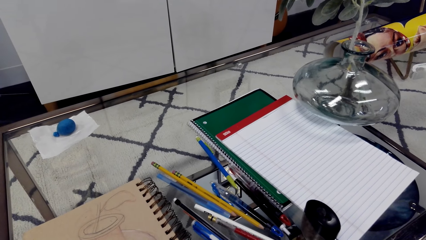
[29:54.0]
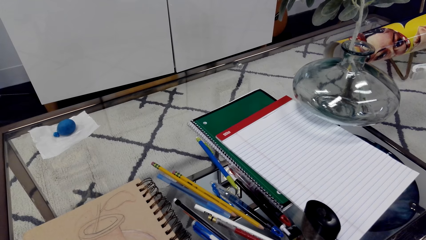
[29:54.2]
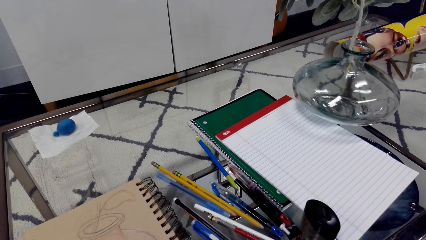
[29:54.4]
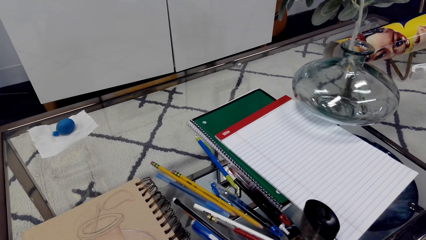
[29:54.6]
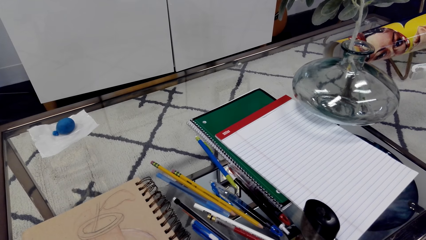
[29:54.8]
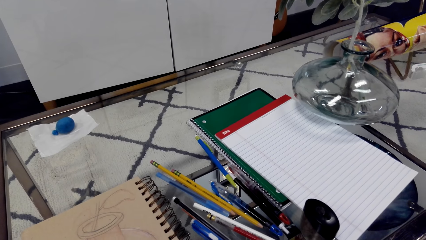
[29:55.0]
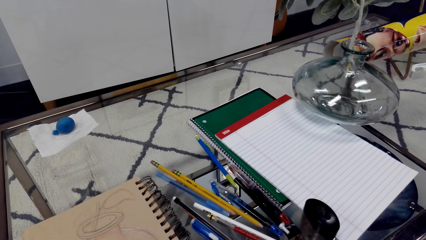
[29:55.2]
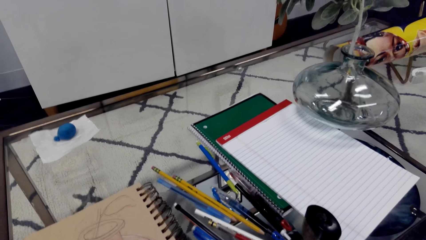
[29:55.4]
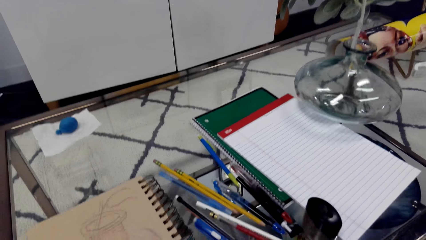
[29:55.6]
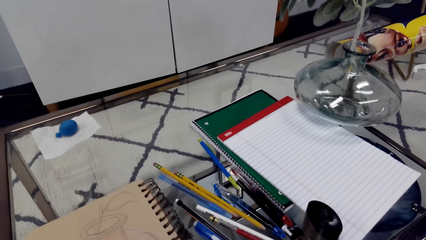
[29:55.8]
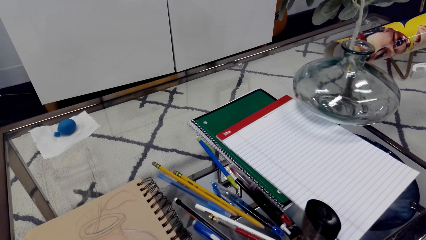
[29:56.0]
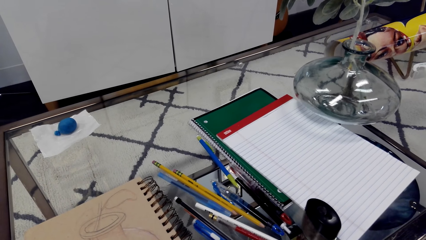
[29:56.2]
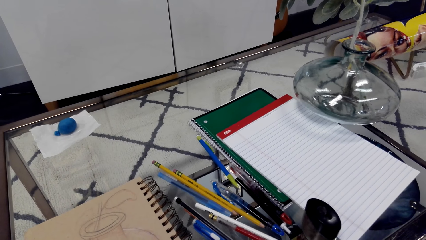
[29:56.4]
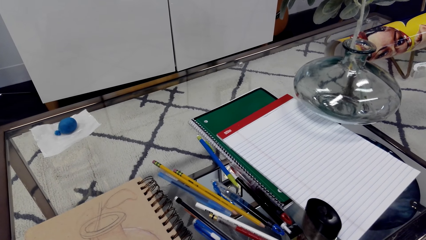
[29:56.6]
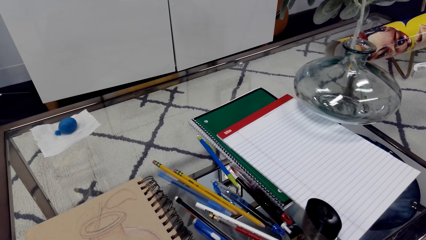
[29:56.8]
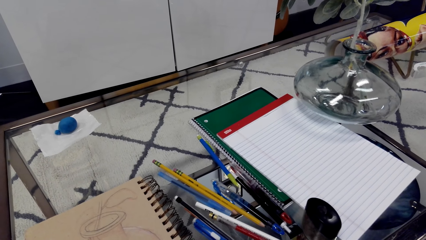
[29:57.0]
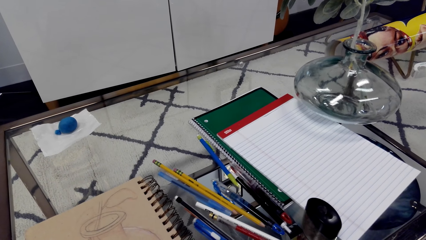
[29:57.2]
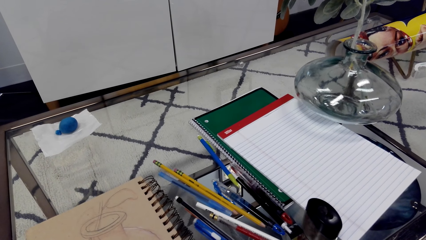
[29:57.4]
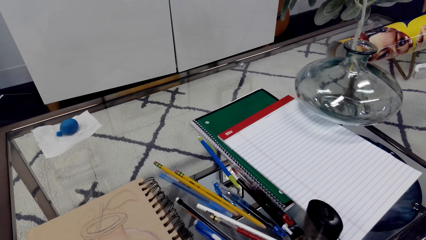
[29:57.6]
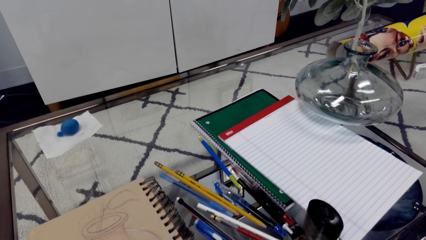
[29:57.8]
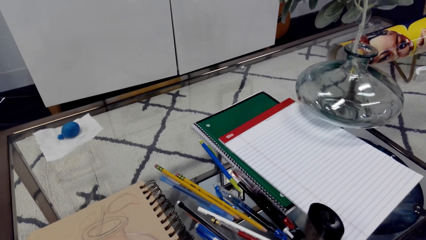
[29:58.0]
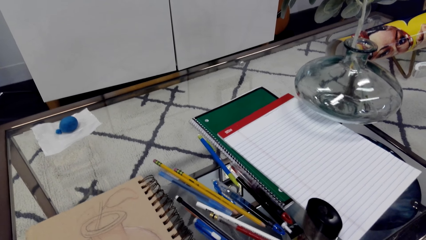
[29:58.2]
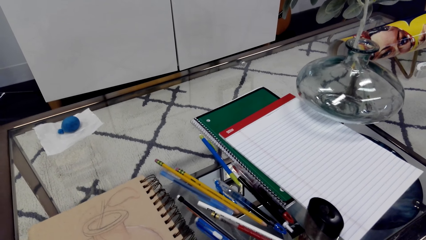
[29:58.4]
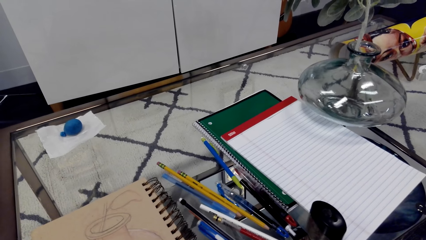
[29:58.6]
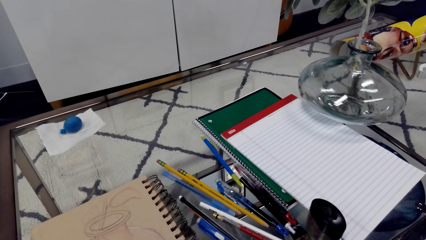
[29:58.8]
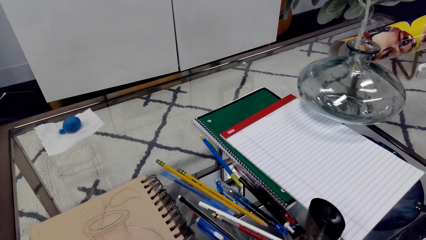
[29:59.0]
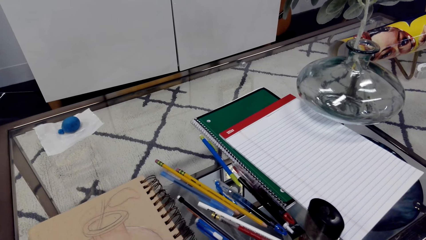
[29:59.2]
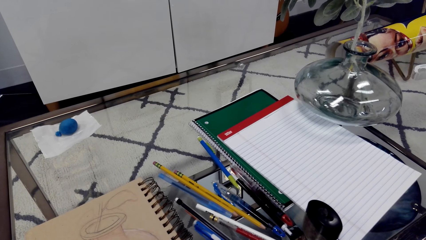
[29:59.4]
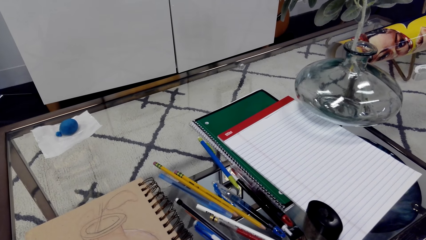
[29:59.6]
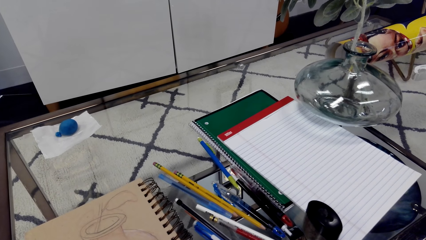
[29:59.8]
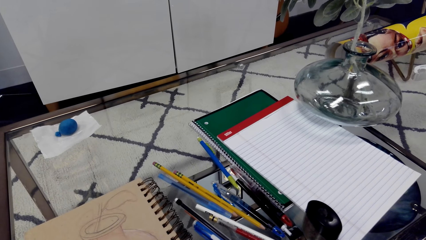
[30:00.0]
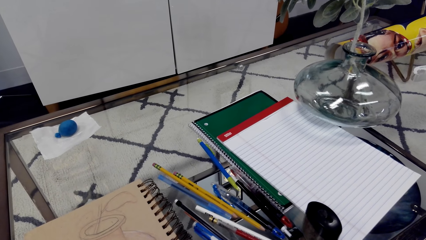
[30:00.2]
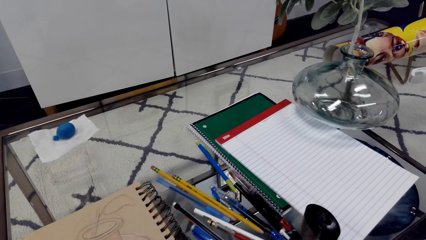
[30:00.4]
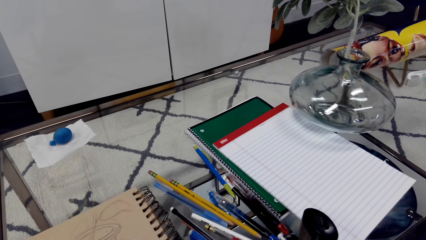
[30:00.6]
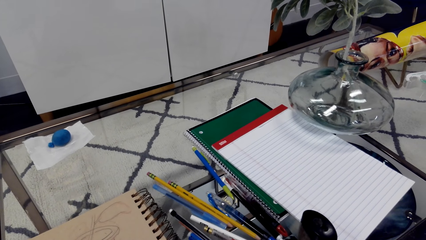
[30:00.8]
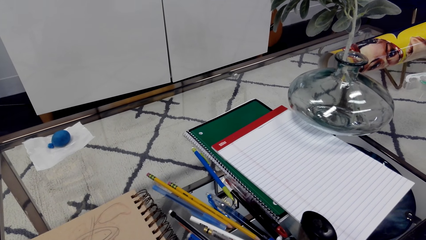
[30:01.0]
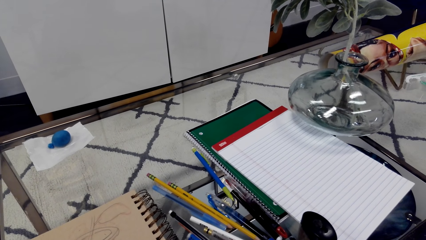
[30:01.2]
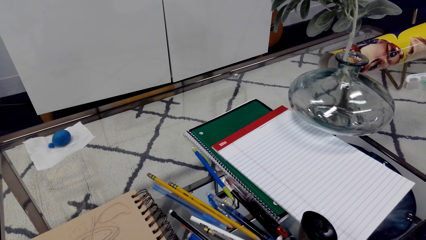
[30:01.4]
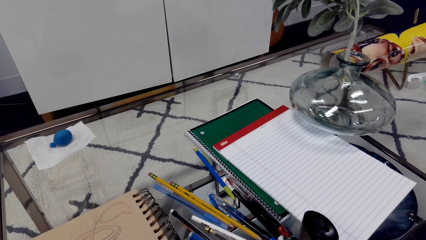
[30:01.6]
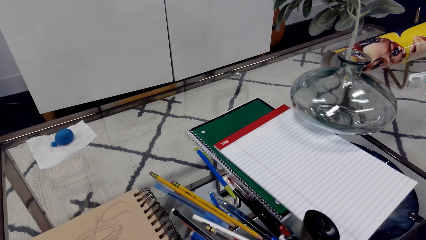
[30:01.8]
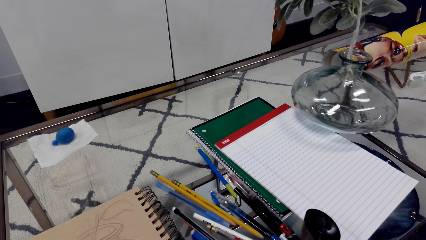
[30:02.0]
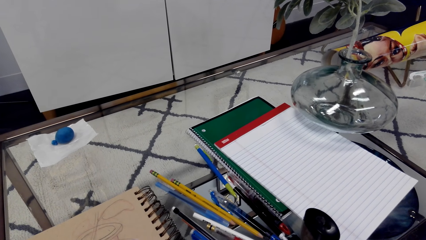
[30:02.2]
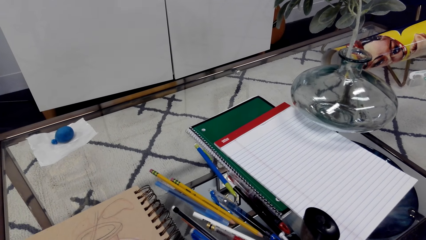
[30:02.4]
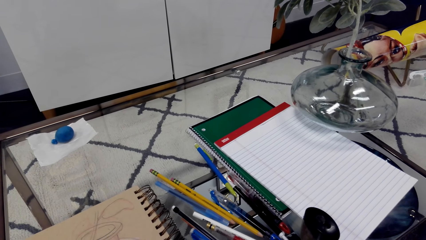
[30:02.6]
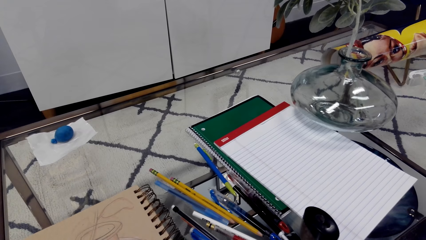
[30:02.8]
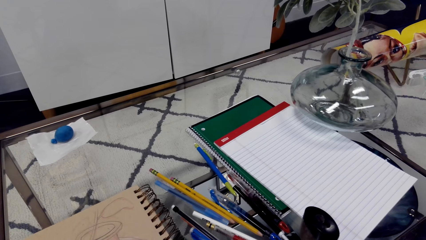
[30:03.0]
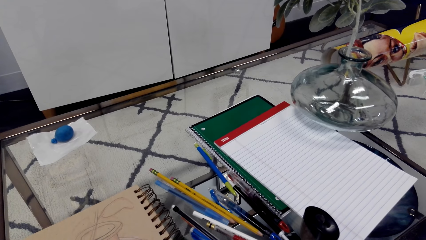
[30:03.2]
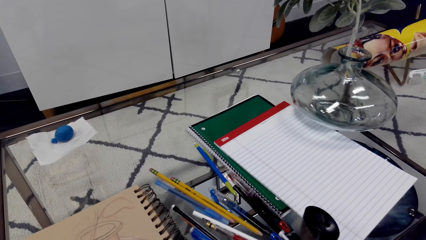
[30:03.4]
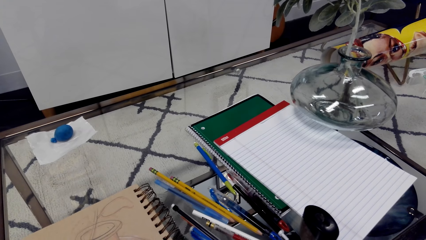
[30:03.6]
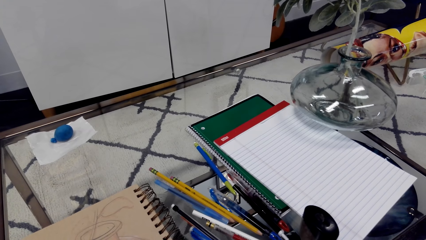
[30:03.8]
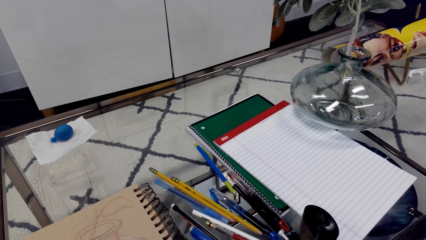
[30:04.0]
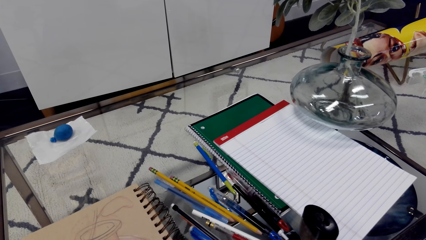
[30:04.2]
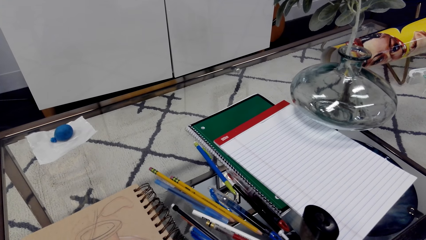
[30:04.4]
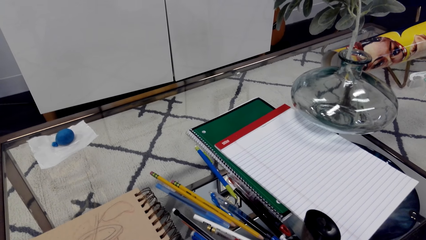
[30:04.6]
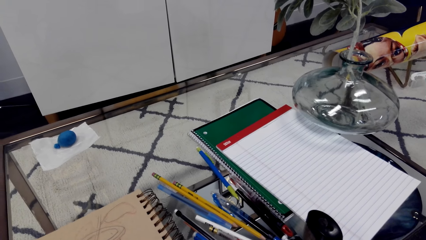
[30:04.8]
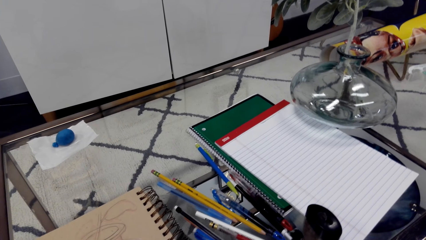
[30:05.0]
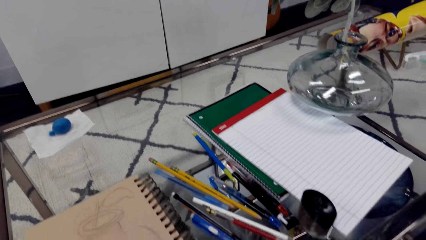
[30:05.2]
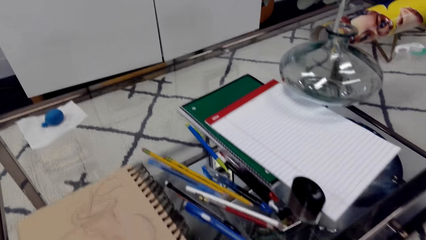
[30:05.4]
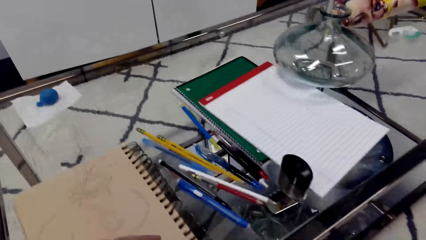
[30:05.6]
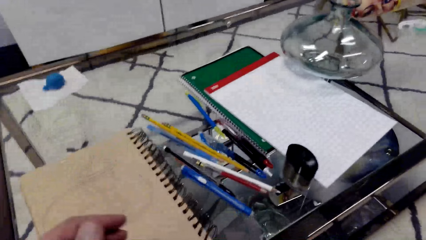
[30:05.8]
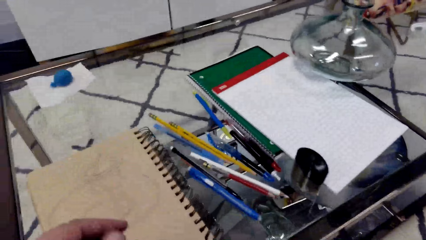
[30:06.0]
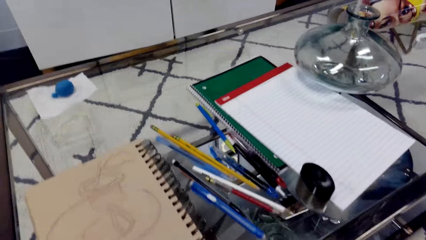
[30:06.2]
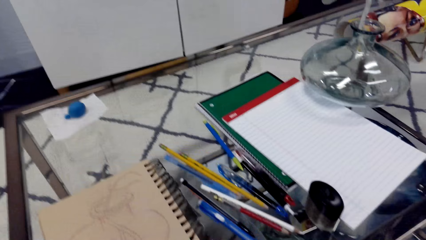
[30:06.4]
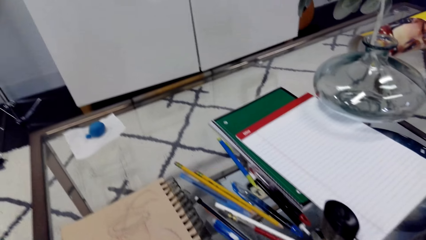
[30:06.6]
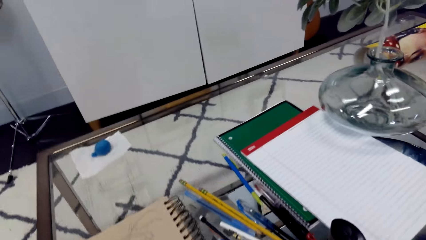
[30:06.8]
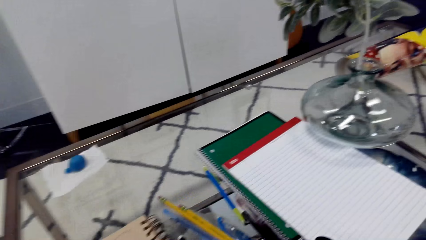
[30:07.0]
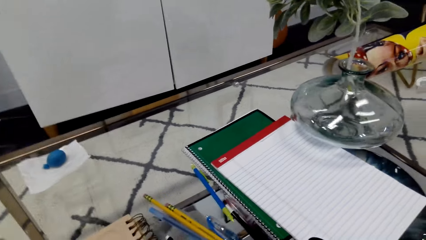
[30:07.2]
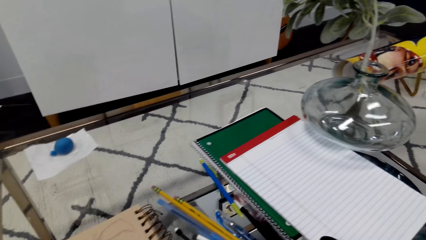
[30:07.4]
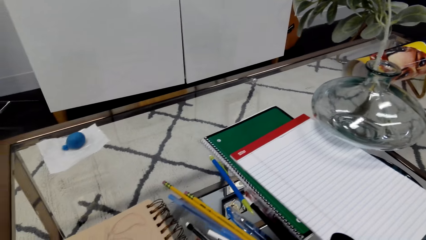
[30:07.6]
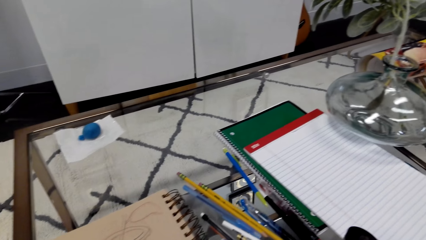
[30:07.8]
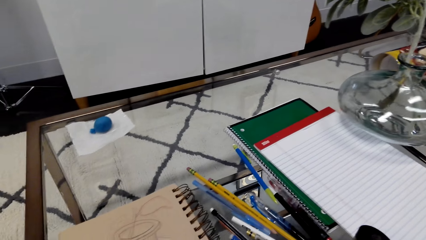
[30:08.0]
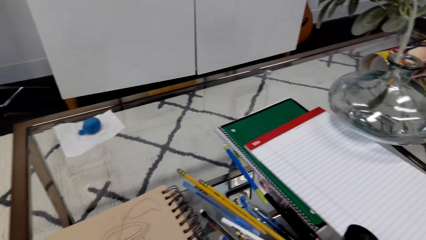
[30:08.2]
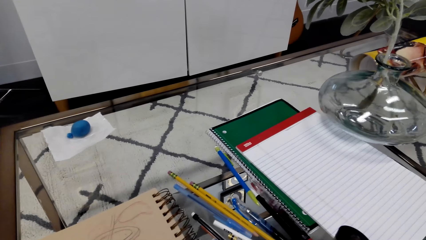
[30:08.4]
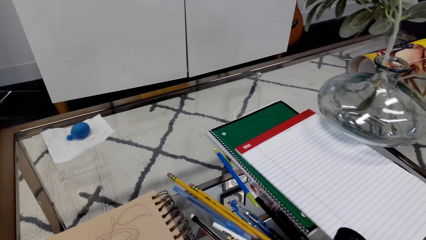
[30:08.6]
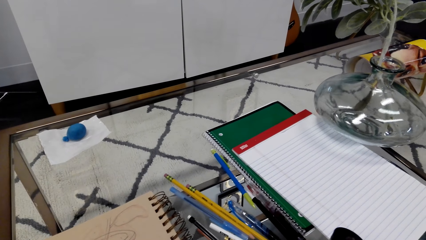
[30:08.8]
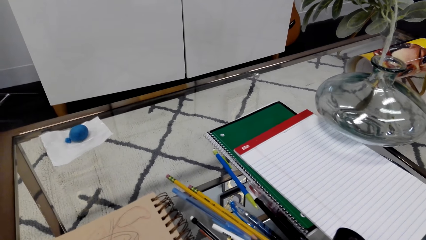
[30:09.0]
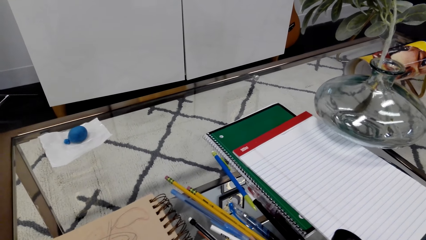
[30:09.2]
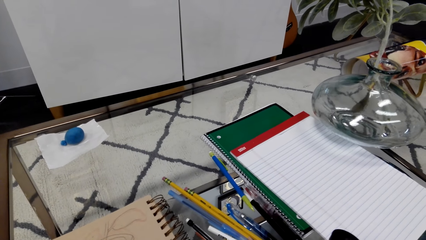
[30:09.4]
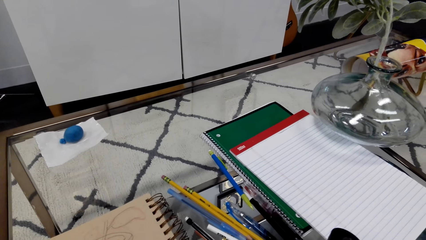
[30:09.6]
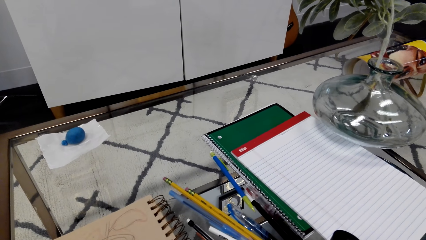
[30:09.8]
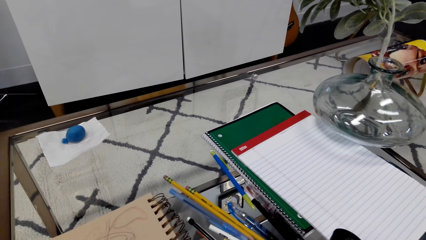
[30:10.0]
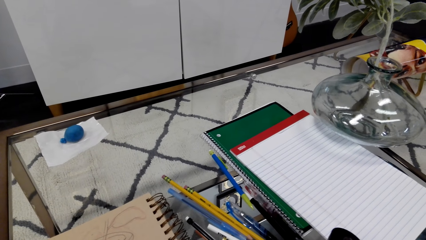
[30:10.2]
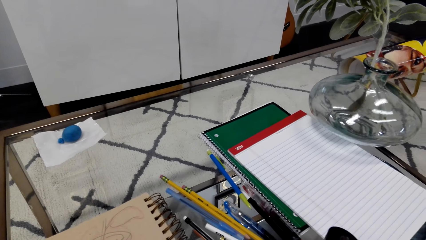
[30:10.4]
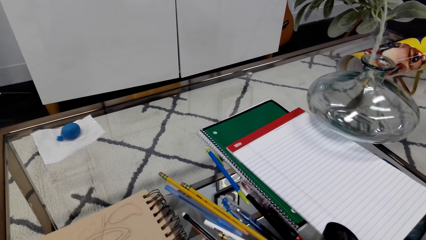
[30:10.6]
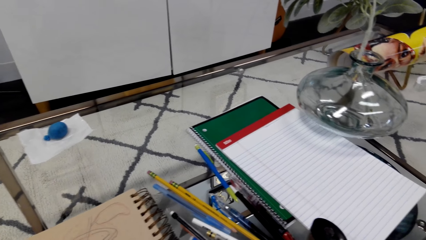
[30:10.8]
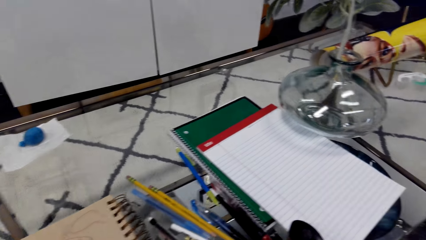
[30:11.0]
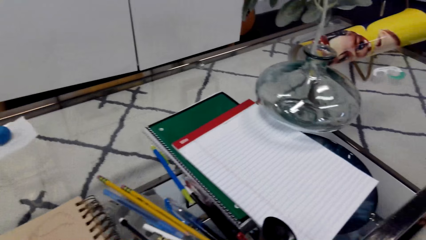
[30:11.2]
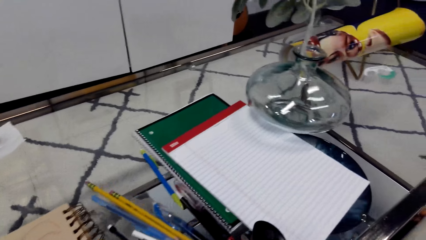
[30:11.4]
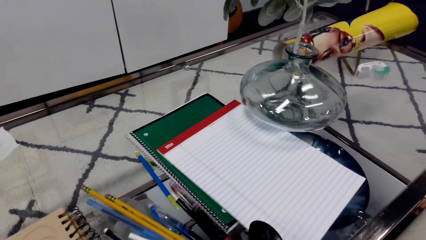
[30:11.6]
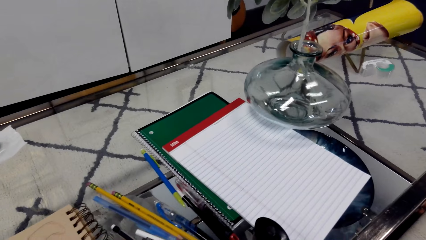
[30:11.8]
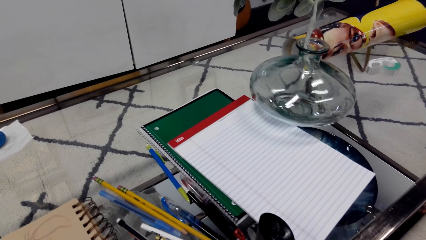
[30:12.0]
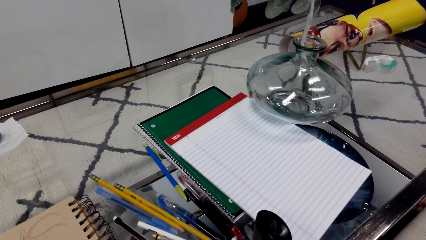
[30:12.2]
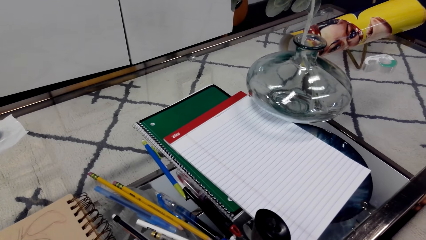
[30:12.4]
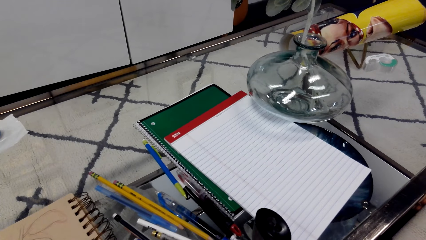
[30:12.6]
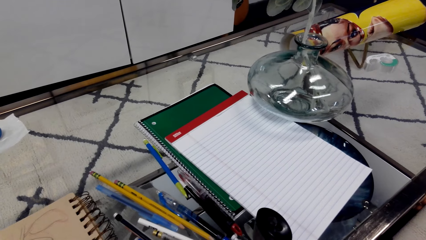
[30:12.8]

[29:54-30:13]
The camera wearer looks at the sketch in the book. They stare at the book.
